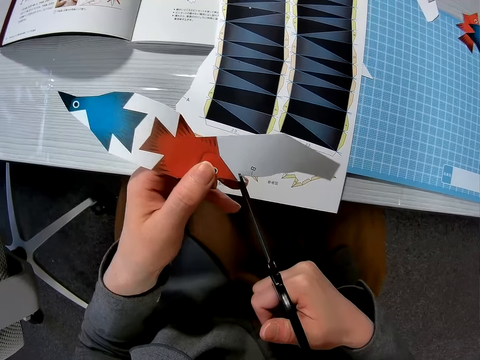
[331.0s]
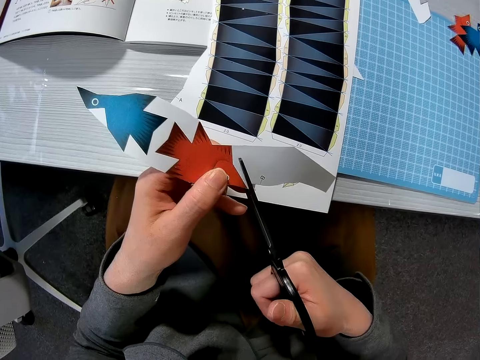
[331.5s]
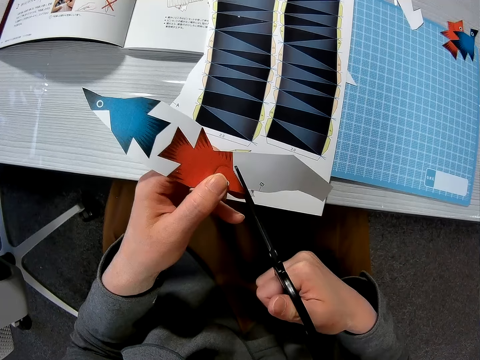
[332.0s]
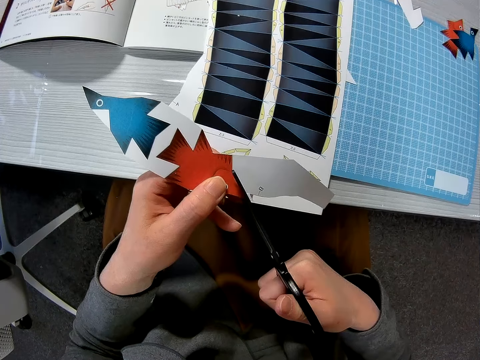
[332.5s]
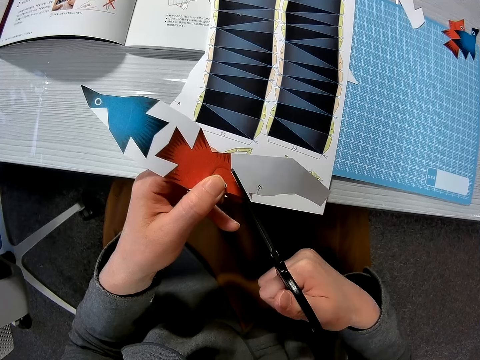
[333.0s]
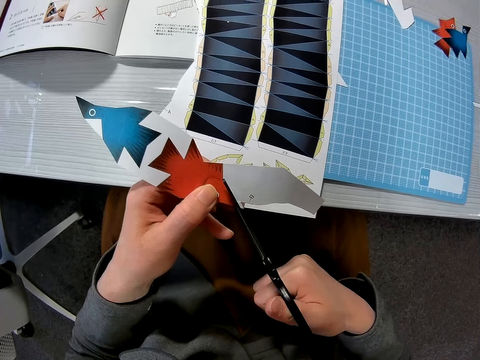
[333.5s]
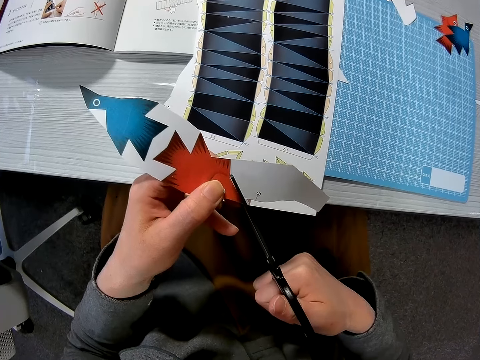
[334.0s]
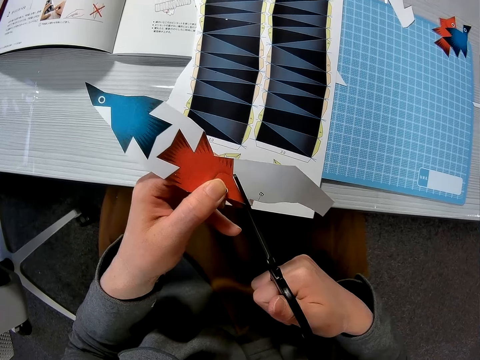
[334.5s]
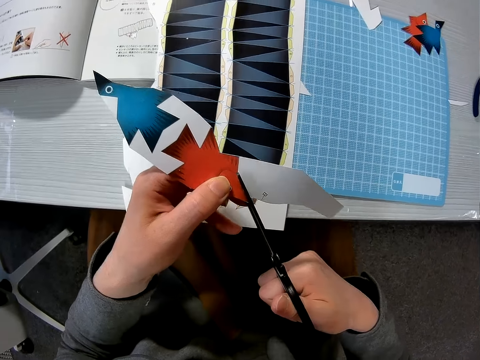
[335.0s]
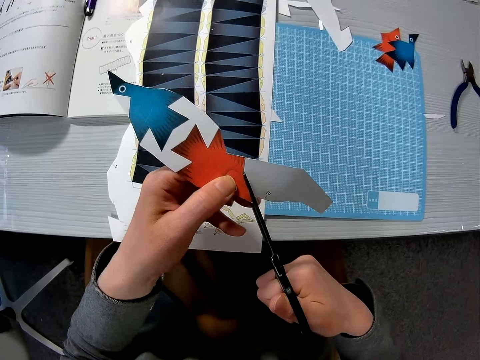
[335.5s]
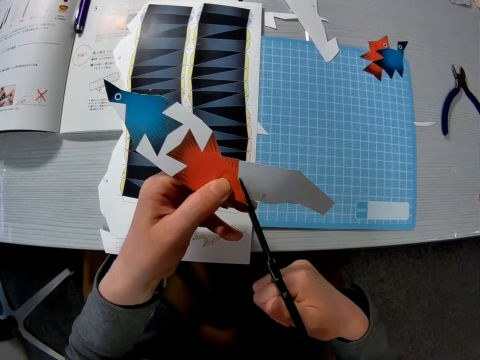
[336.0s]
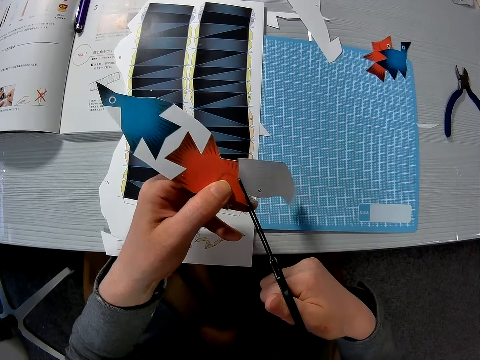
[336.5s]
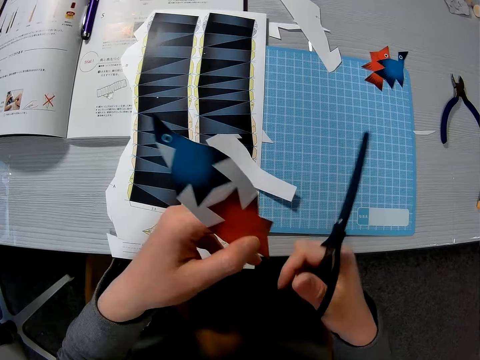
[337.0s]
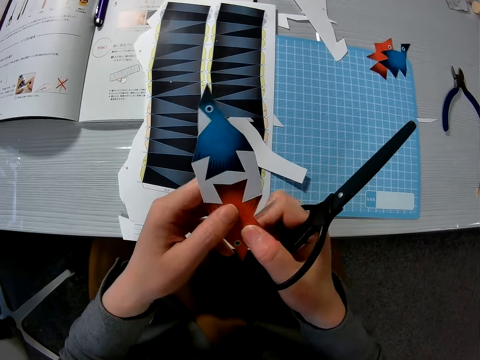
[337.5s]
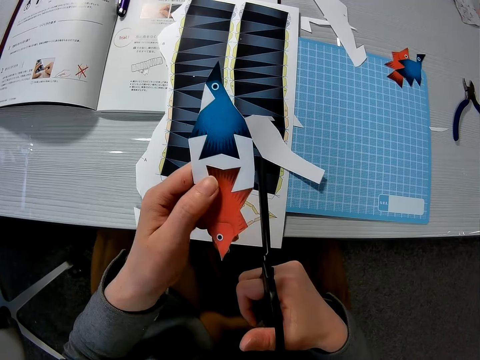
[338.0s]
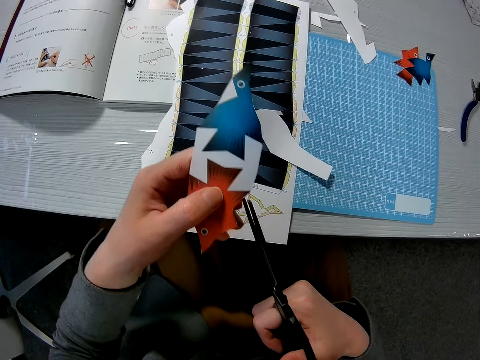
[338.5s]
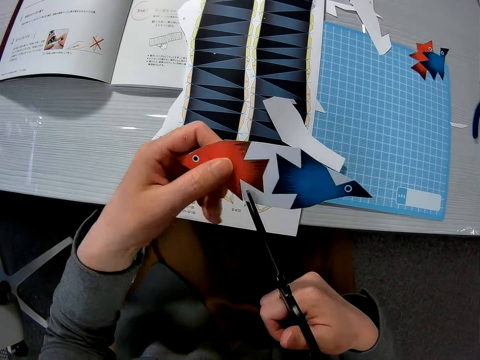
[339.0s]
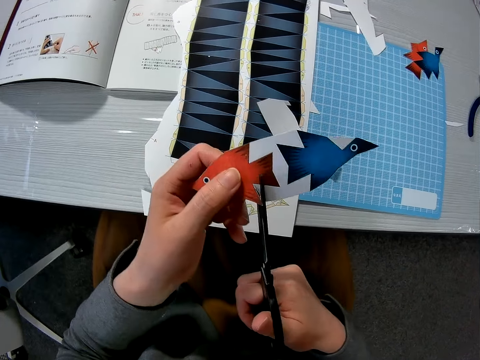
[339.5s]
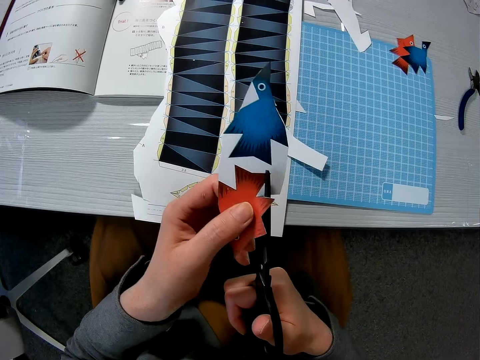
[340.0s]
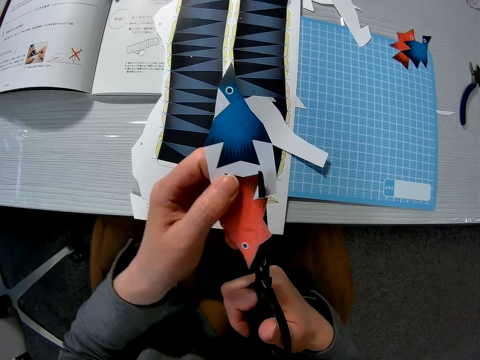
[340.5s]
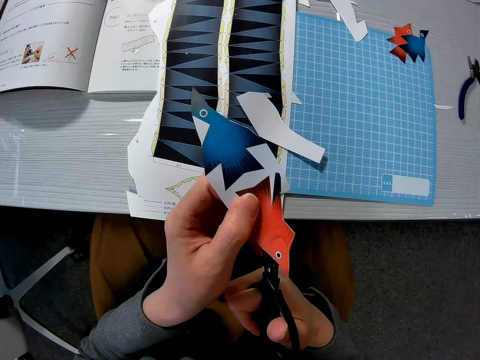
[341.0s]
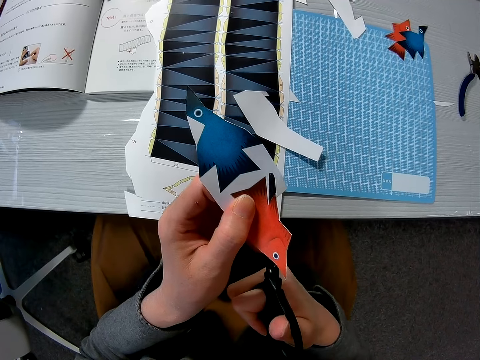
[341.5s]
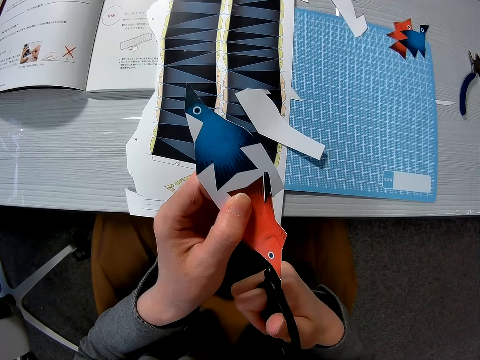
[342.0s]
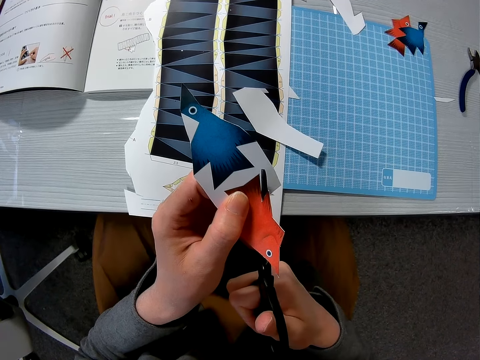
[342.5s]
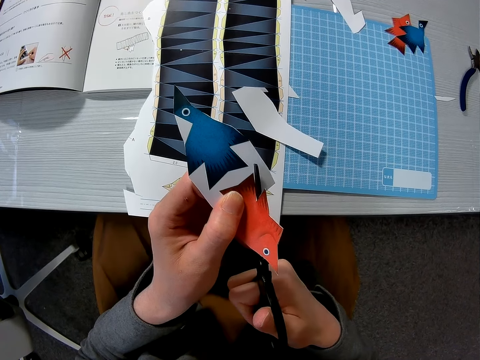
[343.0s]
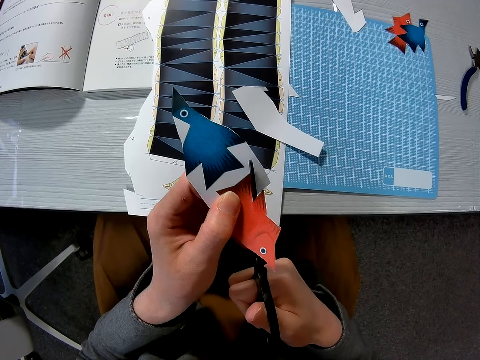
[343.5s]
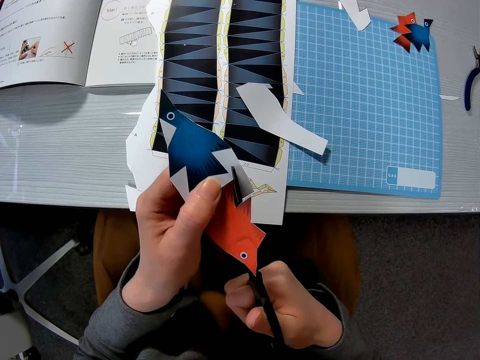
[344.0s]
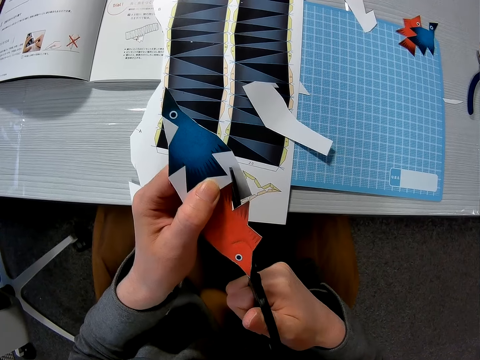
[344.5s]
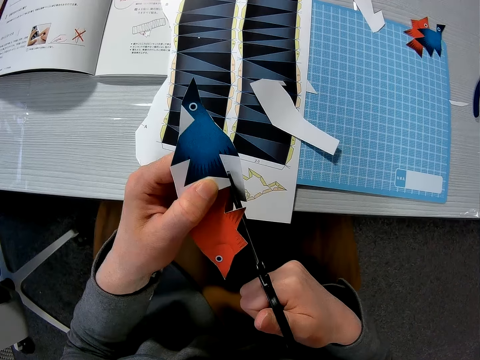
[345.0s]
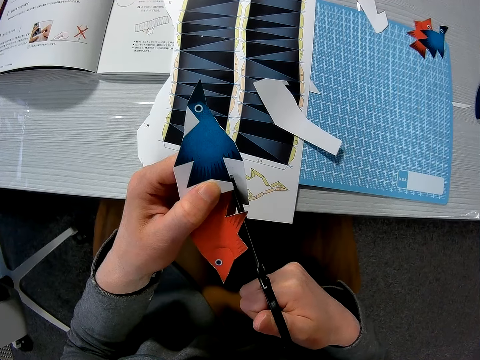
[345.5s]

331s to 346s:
The camera wearer cuts a piece of the paper or paper model in his left hand with the scissors. He drops the cut piece on the table. He rotates the paper model. He cuts the paper model with the scissors.

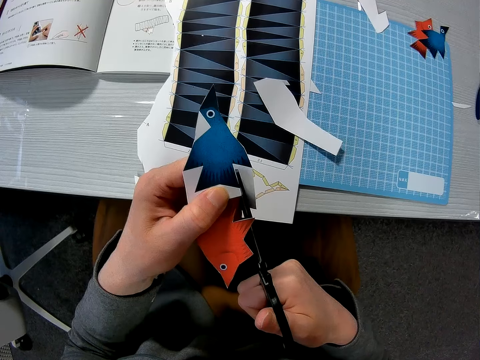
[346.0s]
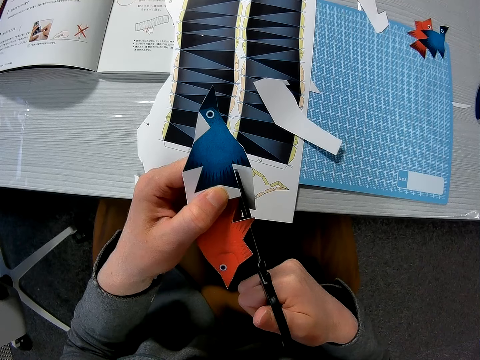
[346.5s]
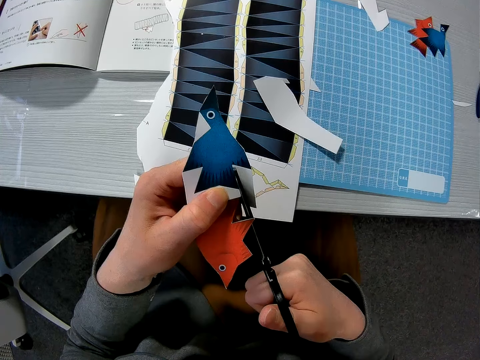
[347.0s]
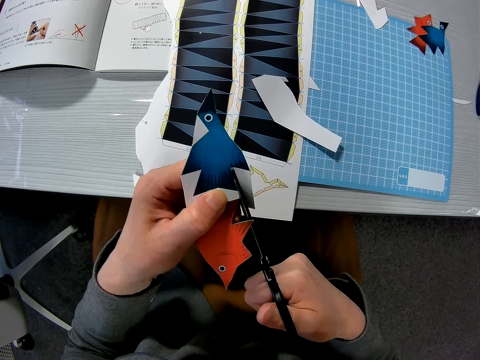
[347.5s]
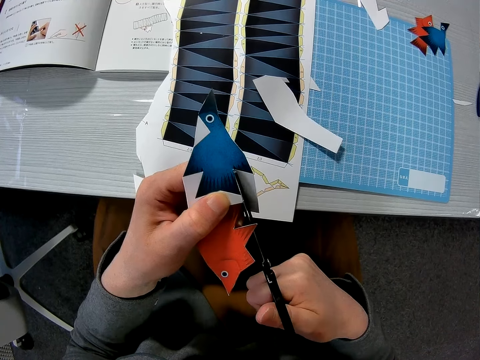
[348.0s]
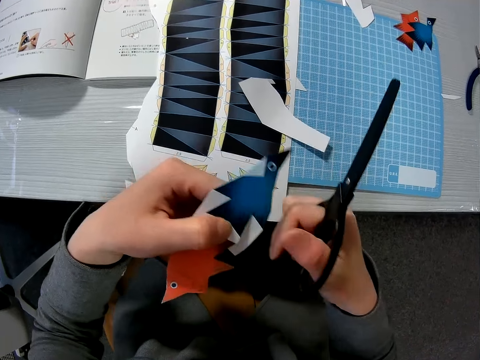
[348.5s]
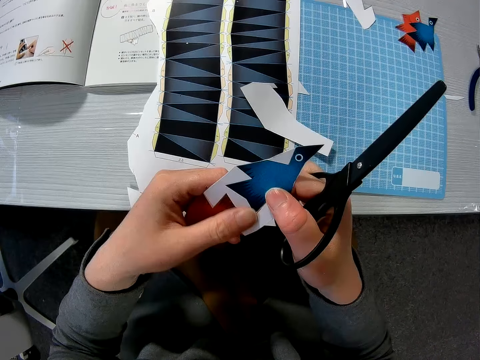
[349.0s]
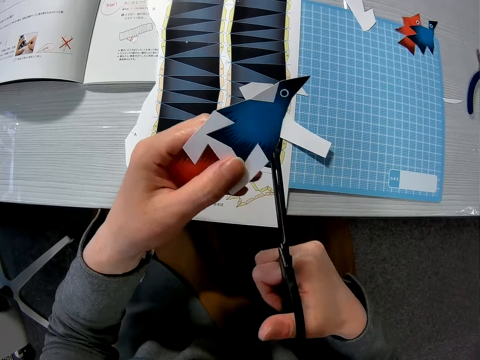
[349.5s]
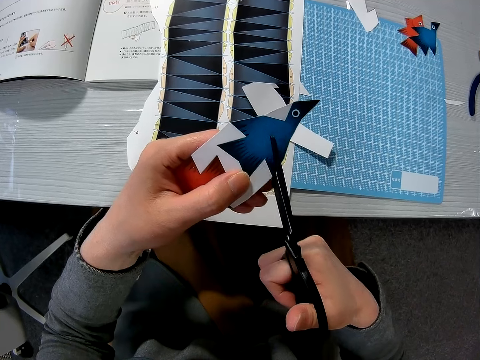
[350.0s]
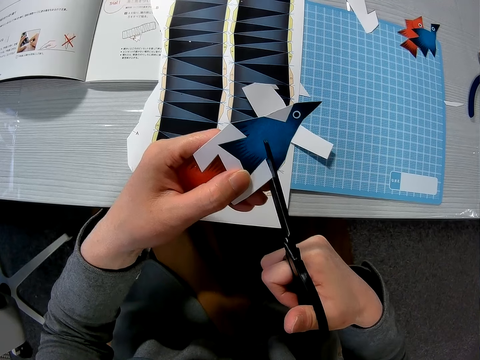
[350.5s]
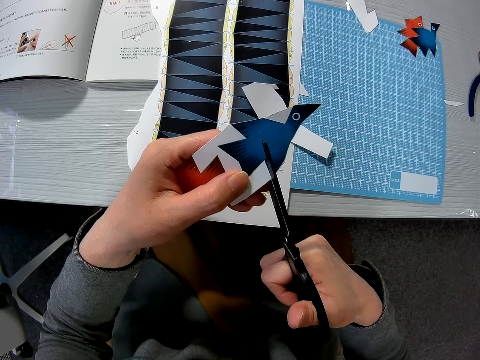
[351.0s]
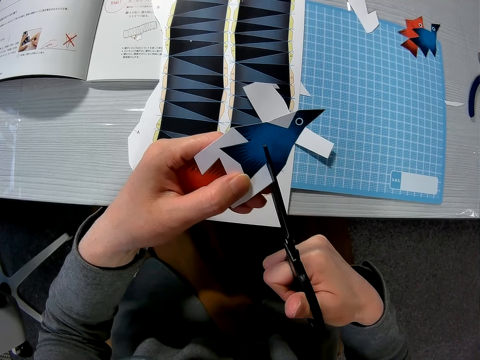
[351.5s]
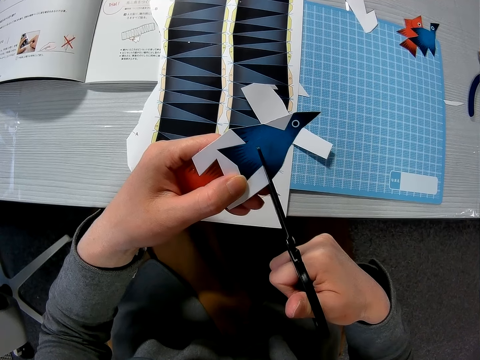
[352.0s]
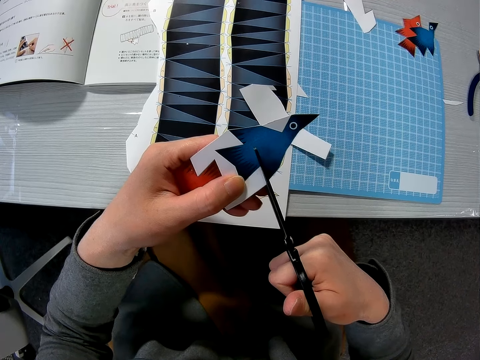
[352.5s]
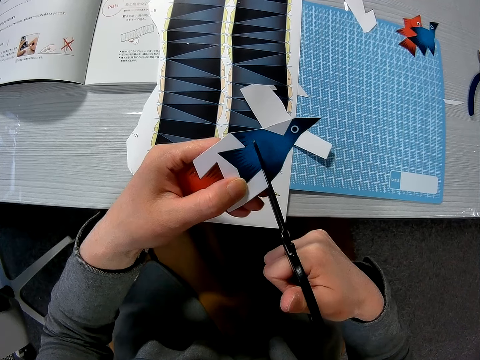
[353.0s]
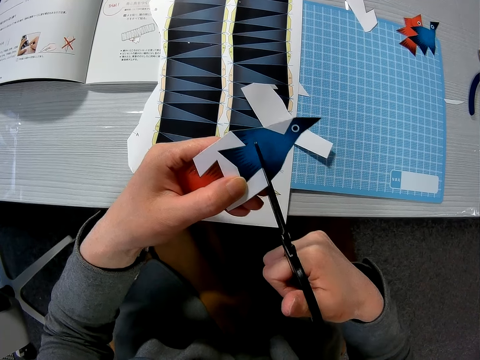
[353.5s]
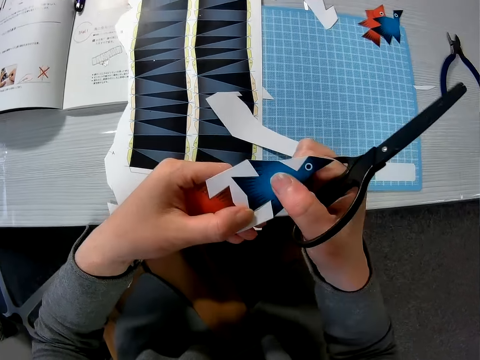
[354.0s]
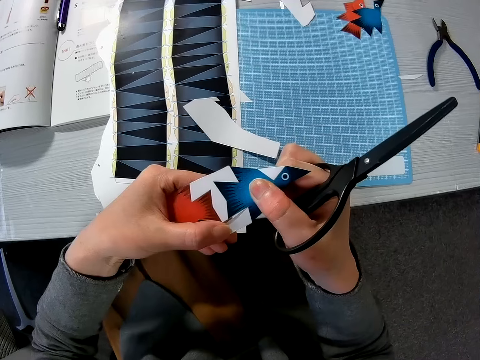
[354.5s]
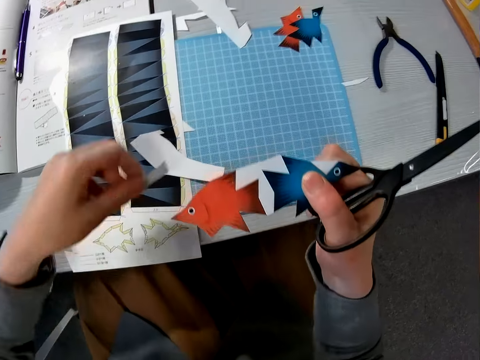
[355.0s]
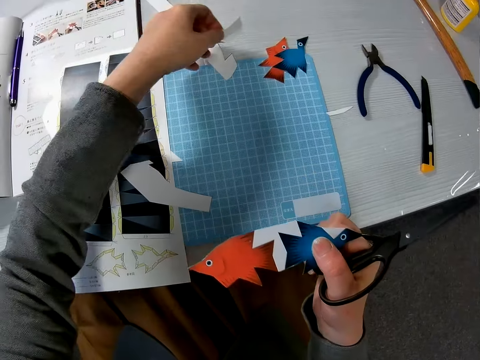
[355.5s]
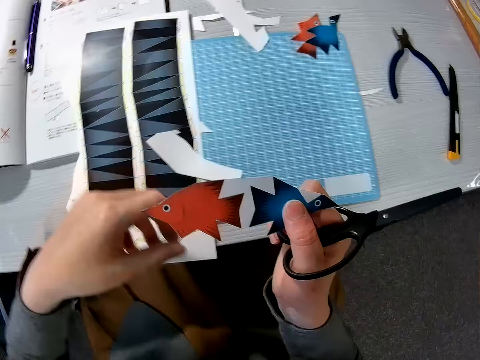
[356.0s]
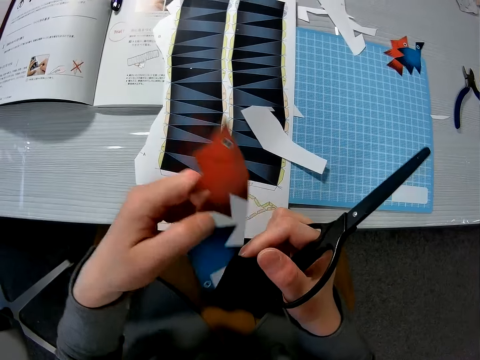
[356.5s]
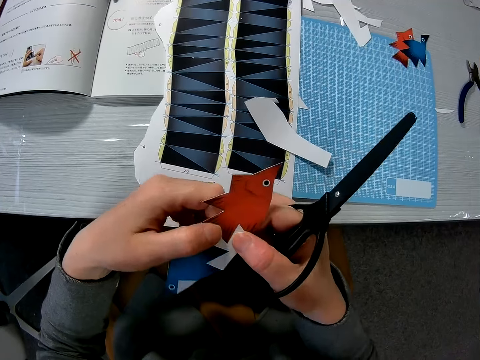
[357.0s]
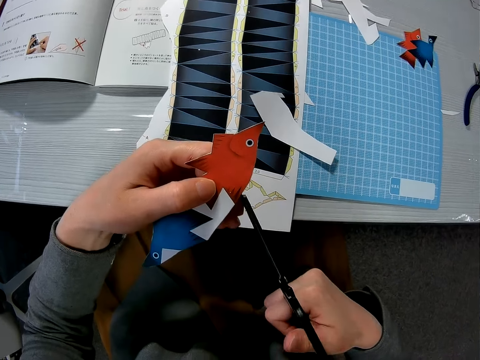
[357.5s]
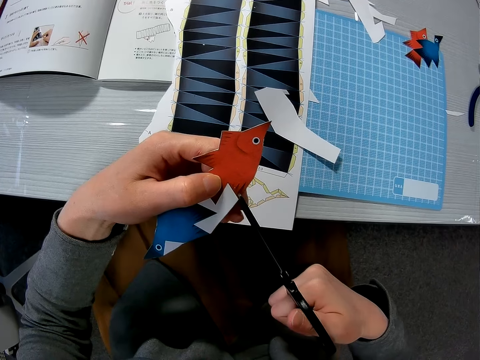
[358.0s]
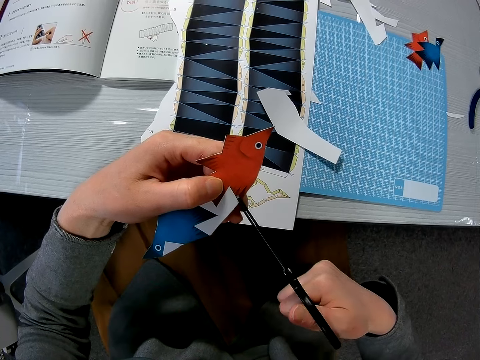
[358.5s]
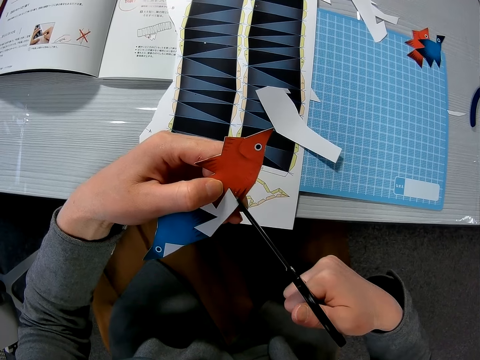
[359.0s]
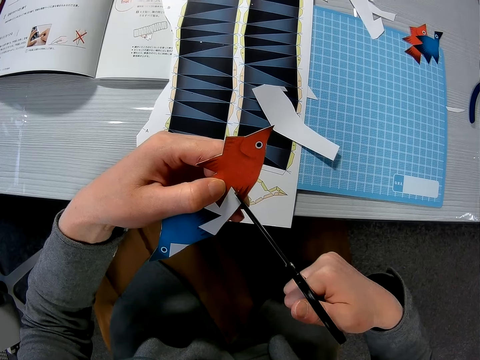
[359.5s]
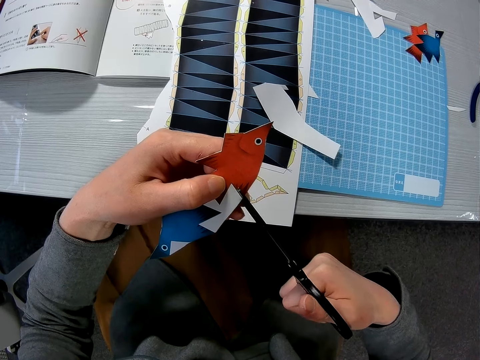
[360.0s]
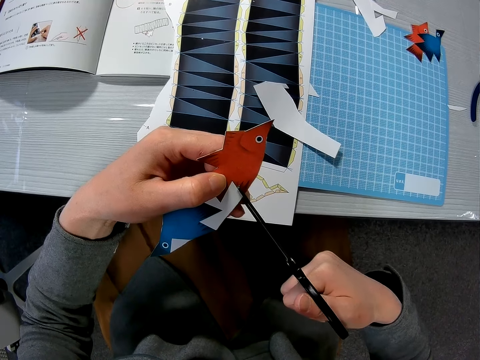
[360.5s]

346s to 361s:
The camera wearer rotates the paper model. He cuts the paper model with scissors. He removes the cut piece and puts down the cut piece. He cuts the piece of paper in his left hand with the scissors.
